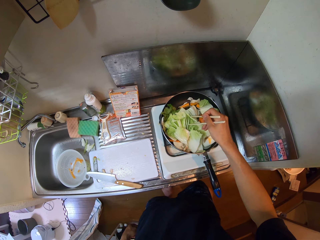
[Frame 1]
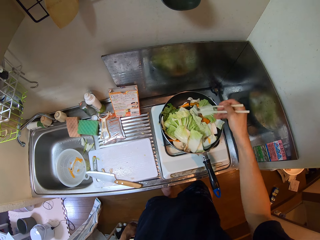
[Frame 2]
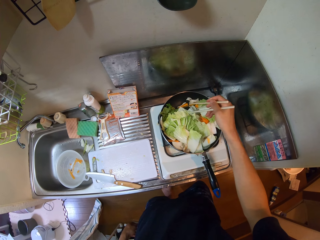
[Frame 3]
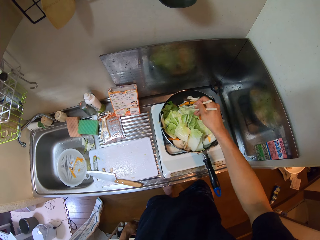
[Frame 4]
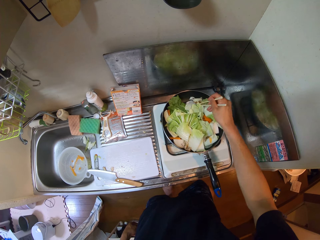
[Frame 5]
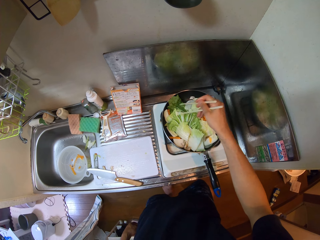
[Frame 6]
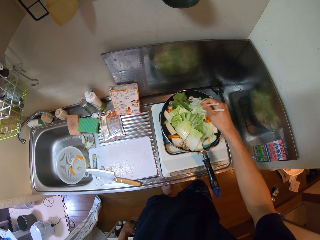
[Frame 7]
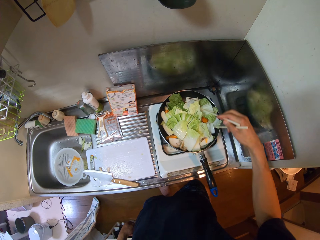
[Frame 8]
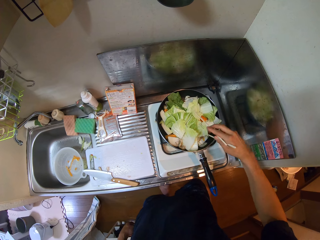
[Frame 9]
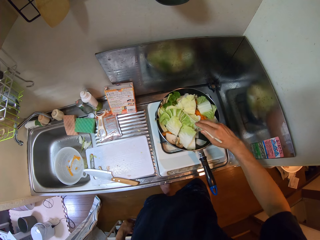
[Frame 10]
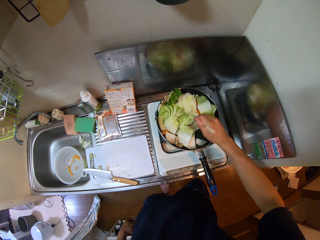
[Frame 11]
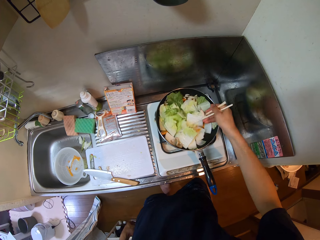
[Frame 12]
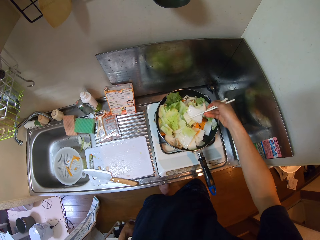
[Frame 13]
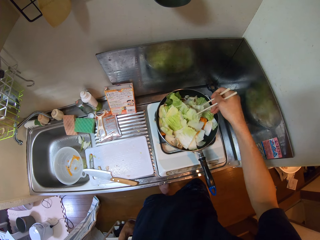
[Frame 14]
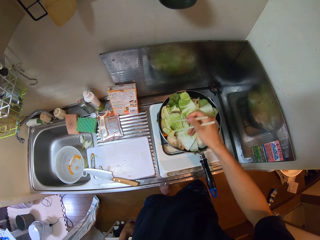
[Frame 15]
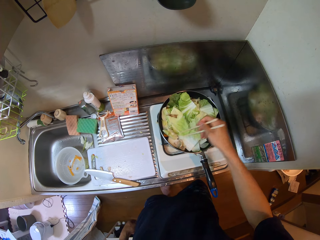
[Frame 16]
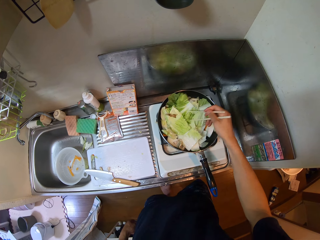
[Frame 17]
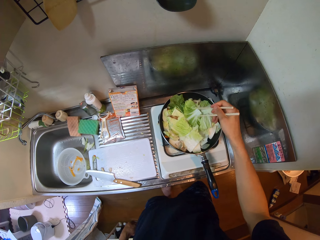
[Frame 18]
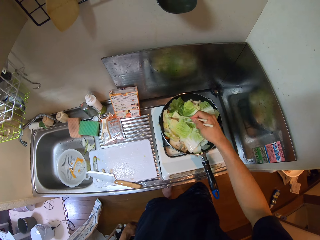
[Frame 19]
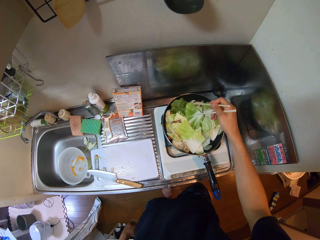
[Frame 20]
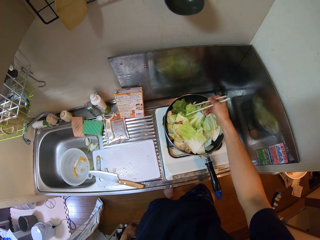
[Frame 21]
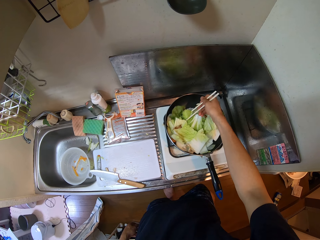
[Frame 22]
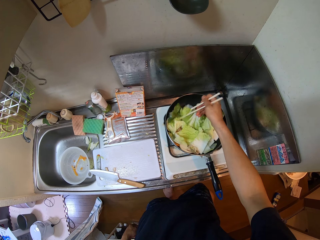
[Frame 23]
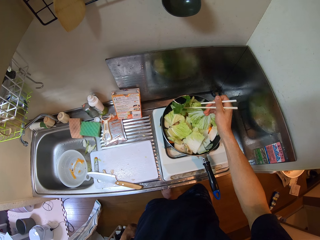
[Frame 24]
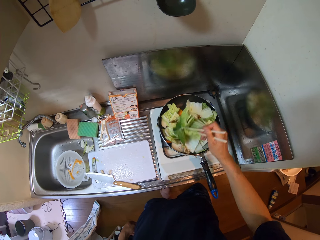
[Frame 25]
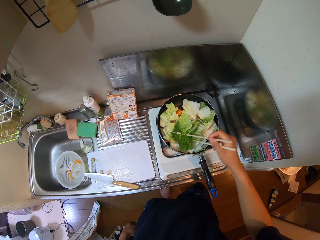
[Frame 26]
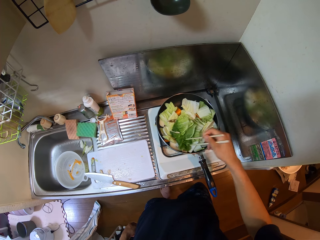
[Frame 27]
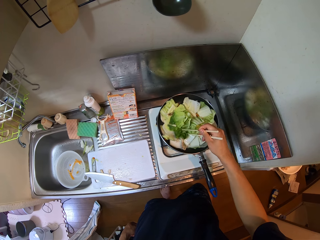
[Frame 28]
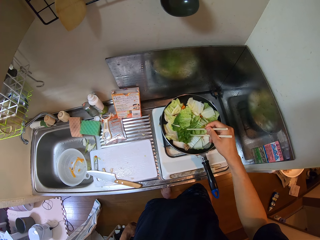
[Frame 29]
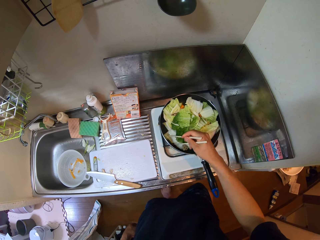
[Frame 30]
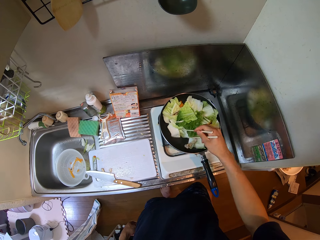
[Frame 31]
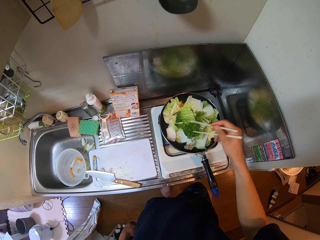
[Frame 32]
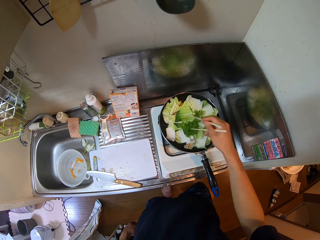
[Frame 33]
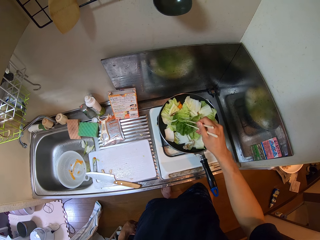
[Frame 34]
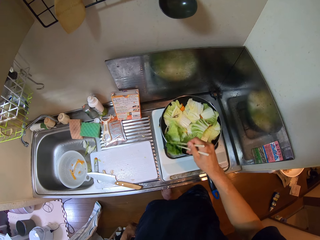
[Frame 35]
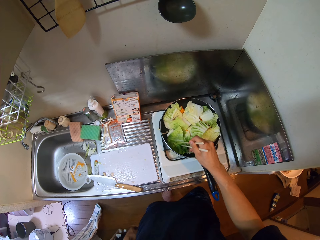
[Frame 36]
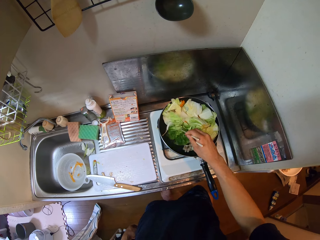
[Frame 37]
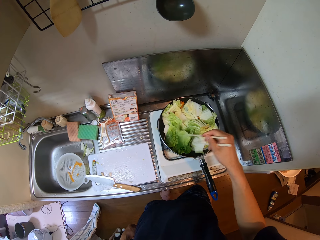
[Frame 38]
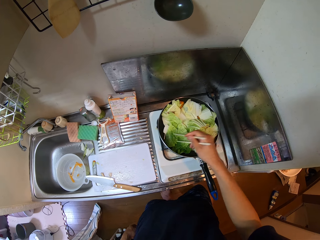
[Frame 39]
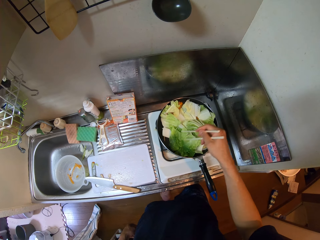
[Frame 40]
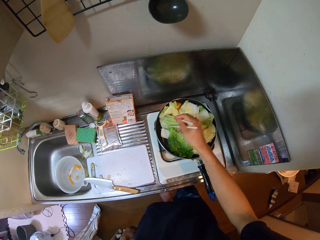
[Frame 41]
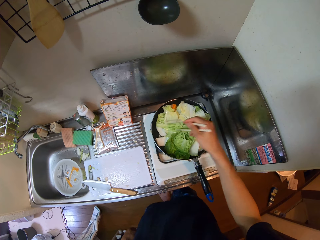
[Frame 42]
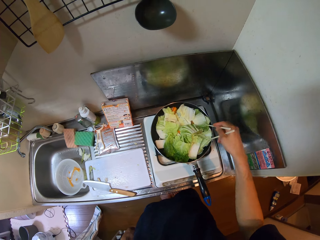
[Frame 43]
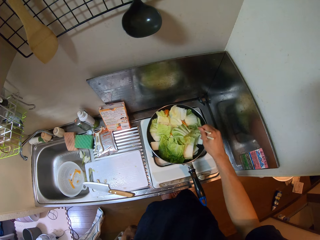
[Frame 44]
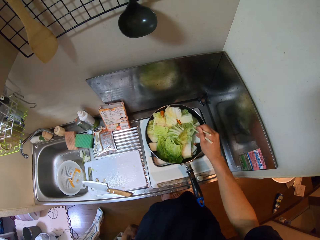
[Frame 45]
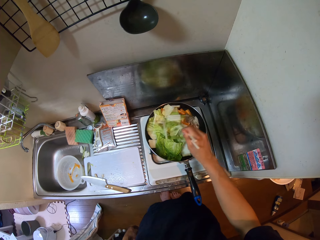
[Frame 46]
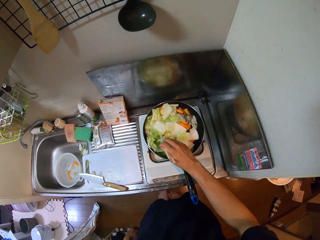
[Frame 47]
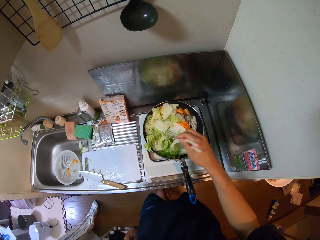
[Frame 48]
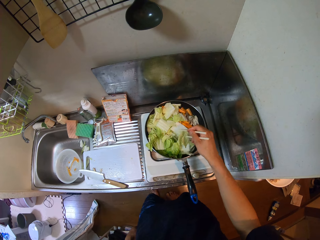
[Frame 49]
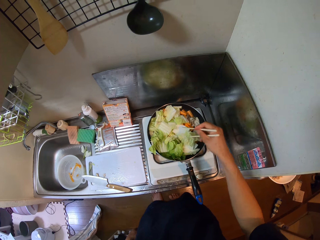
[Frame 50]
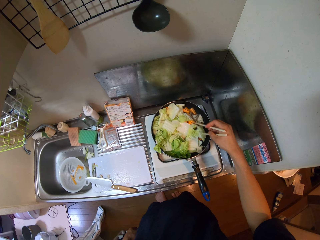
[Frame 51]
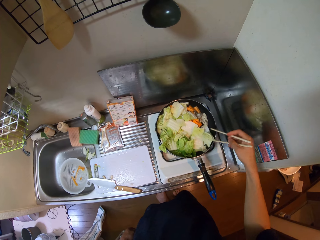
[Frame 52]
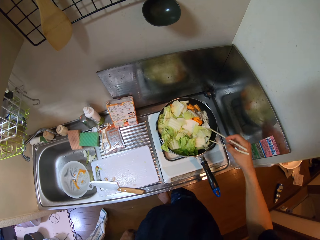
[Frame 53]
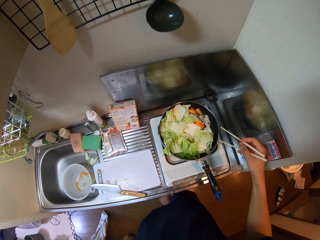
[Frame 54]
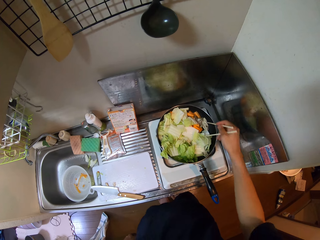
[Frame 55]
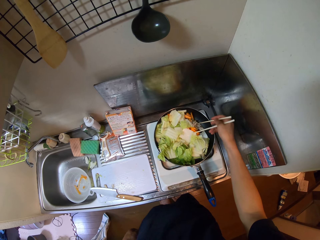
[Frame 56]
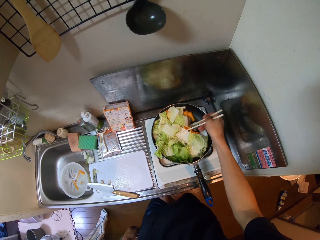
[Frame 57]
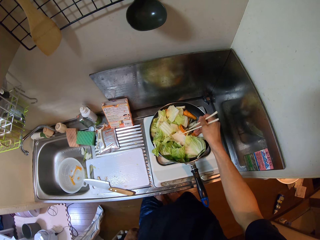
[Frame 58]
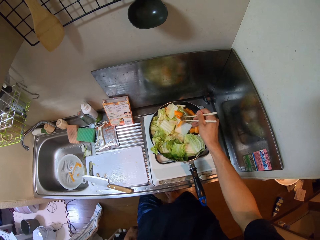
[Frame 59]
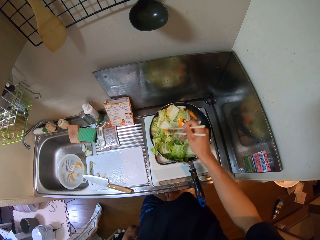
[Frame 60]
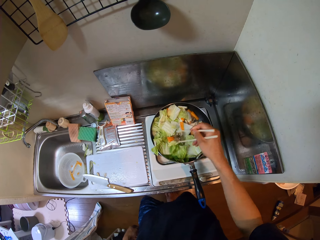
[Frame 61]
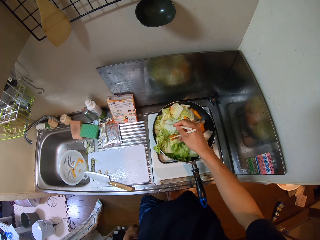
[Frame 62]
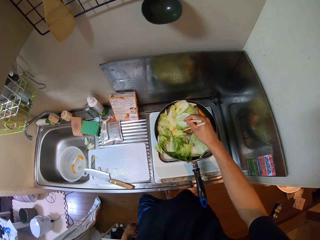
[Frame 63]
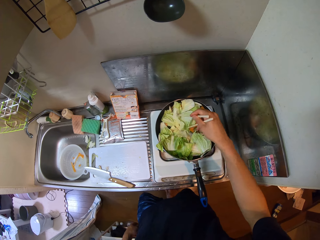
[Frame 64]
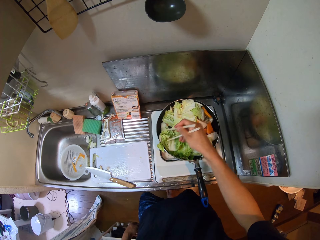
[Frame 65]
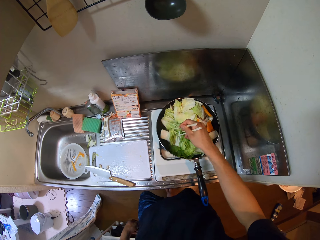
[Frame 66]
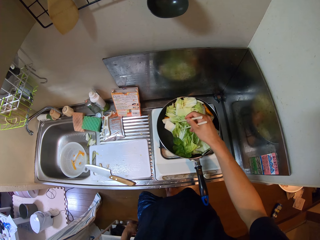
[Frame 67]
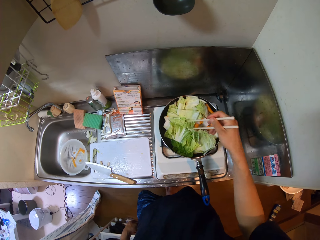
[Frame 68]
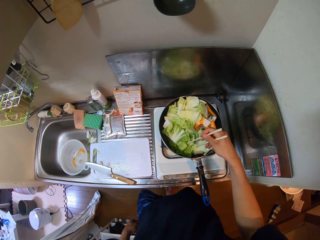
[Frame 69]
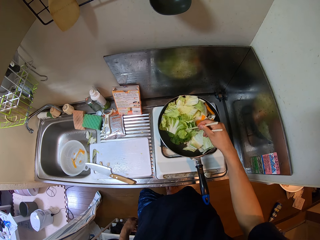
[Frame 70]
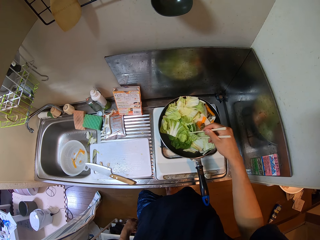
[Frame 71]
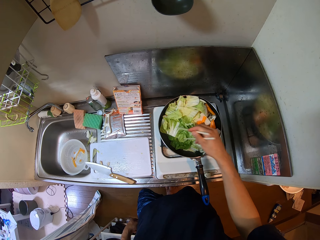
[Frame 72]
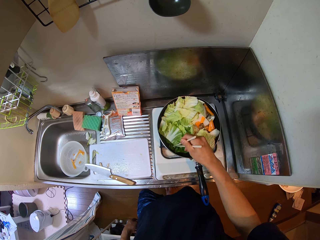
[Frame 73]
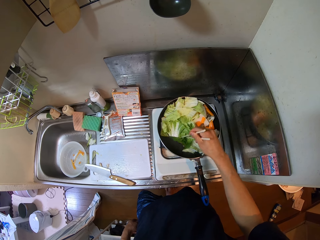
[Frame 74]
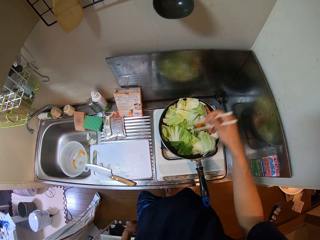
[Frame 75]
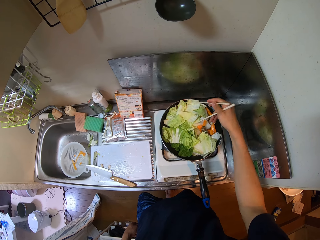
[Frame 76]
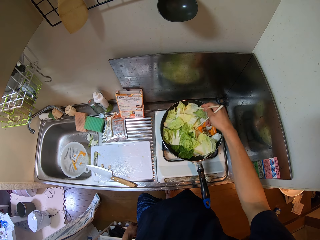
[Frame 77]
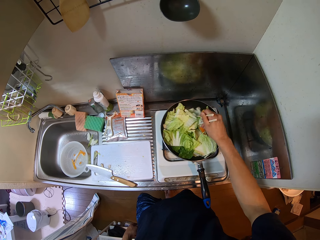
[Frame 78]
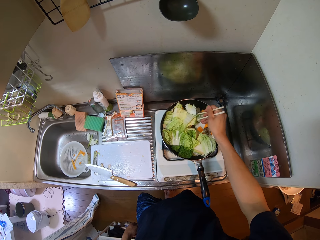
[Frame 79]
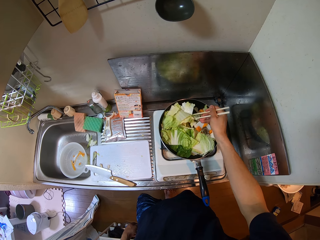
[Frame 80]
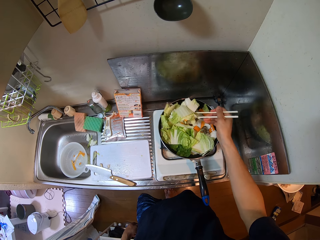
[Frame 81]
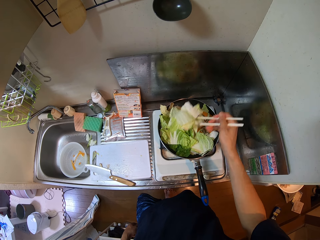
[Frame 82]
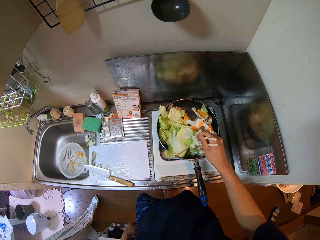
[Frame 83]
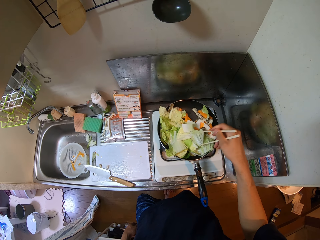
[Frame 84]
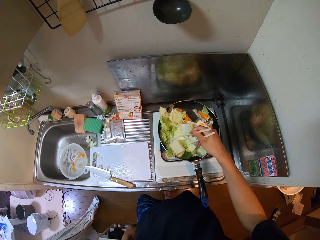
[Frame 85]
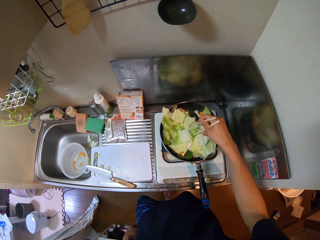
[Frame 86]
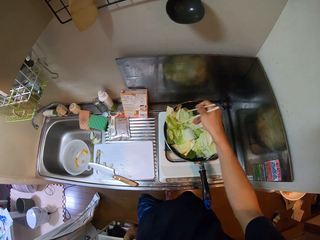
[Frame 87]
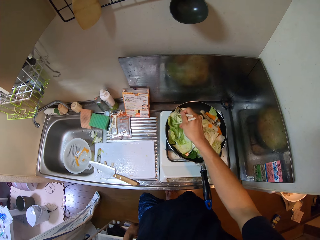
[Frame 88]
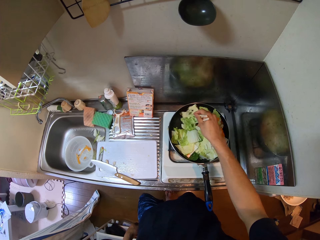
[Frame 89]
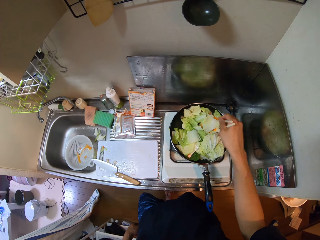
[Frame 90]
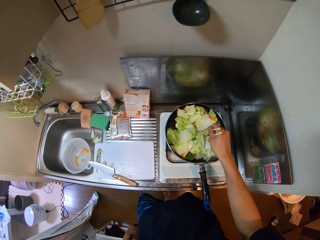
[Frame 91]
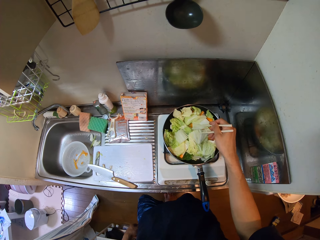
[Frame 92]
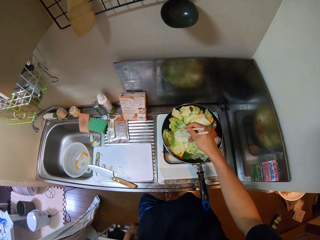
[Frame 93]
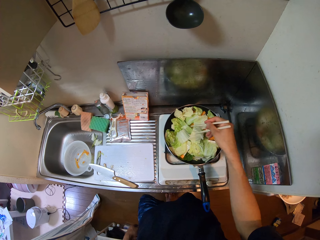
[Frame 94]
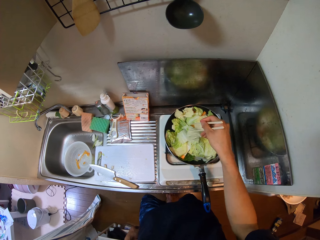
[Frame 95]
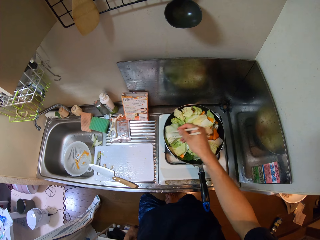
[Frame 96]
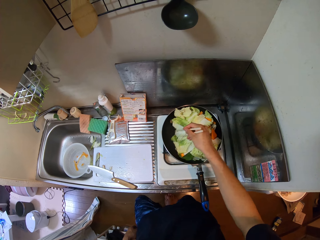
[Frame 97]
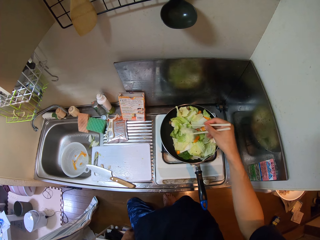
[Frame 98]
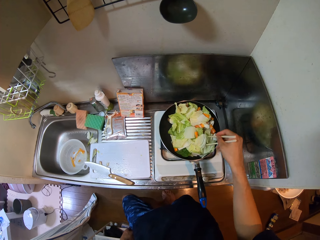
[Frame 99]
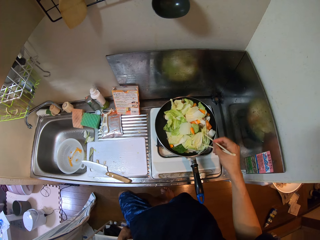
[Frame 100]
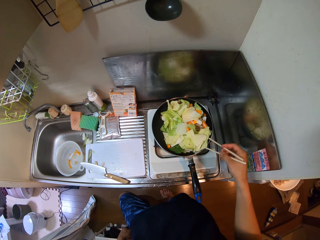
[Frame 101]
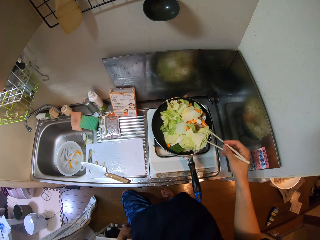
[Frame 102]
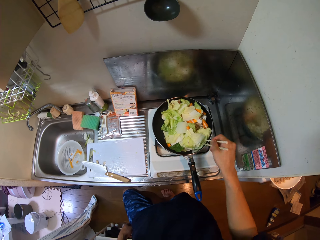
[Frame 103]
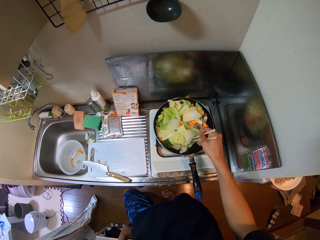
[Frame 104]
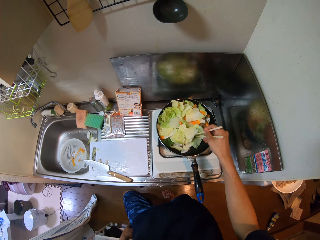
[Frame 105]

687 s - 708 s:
The camera wearer flips the vegetables on the pan with the chopsticks. They stir the vegetables on the pan with the chopsticks. They flip the vegetables on the pan with the chopsticks.
